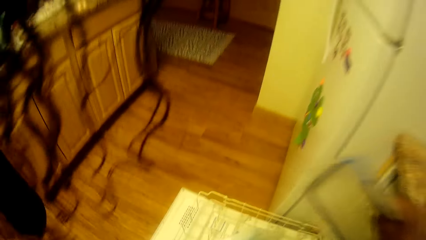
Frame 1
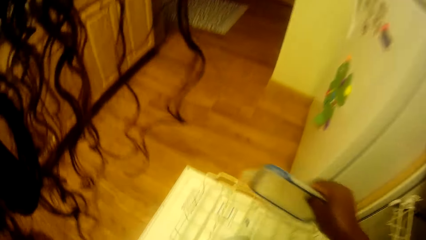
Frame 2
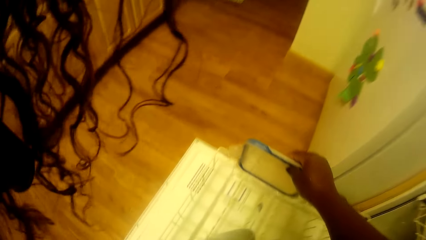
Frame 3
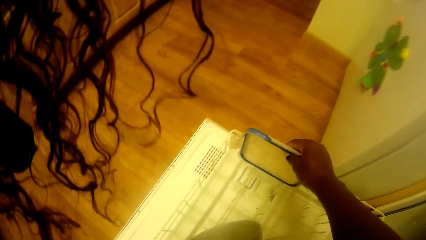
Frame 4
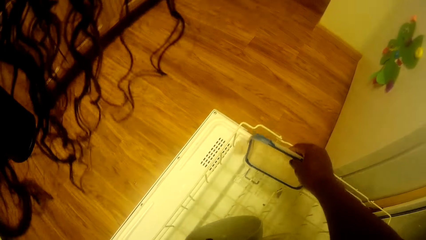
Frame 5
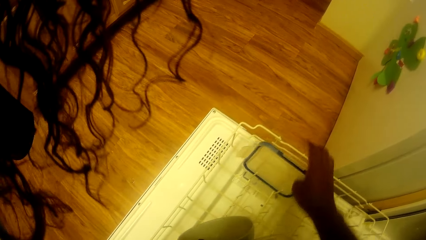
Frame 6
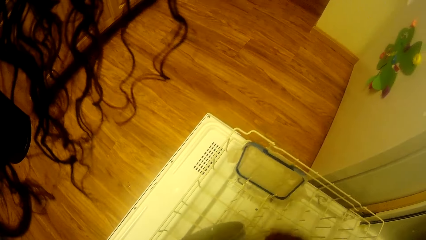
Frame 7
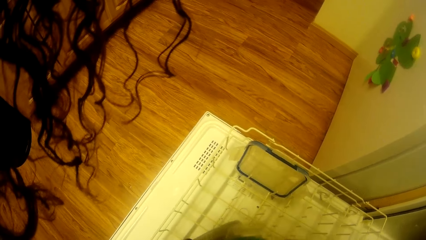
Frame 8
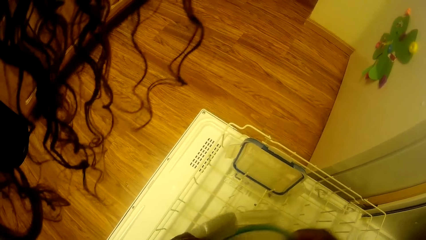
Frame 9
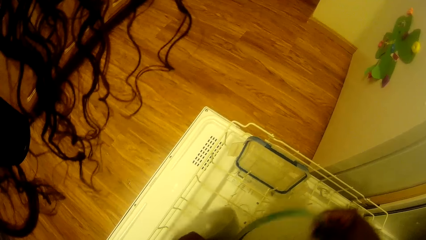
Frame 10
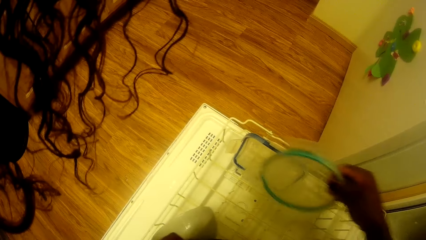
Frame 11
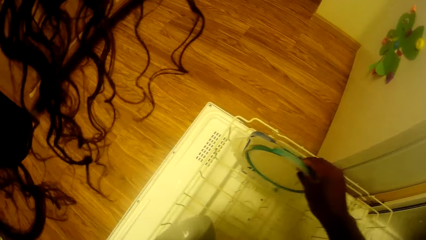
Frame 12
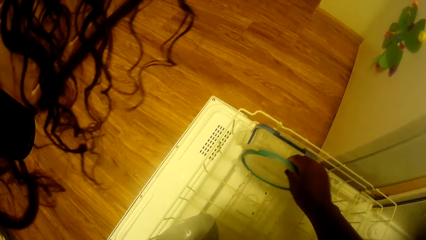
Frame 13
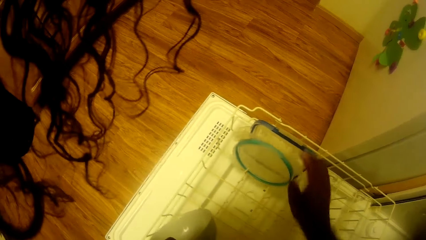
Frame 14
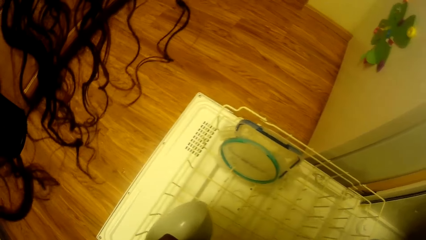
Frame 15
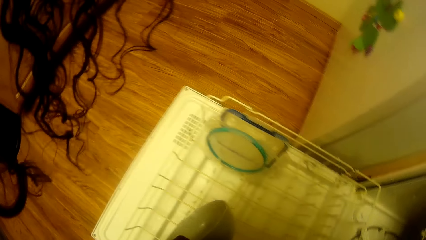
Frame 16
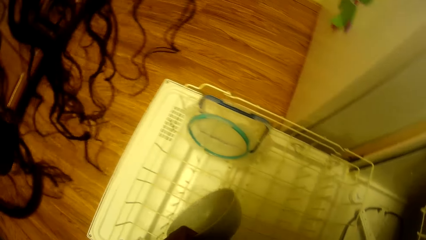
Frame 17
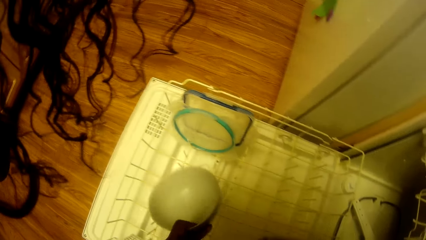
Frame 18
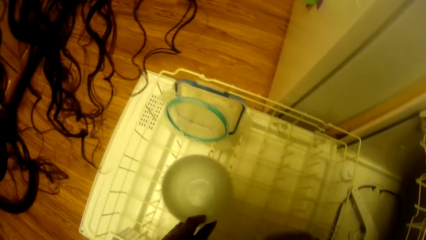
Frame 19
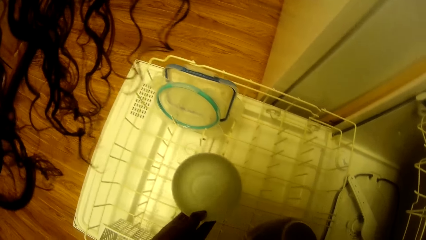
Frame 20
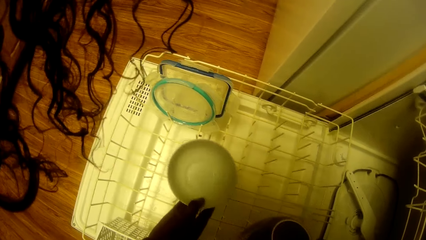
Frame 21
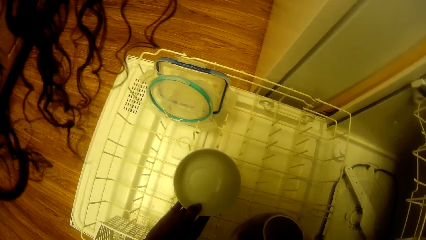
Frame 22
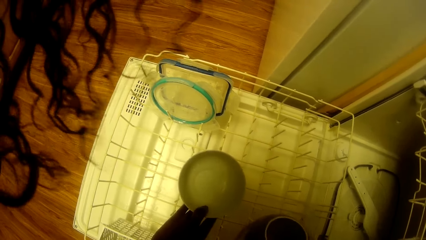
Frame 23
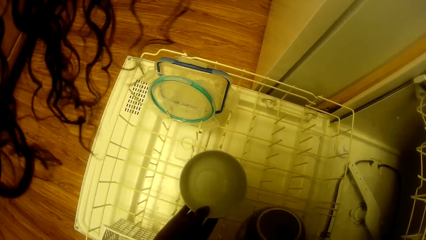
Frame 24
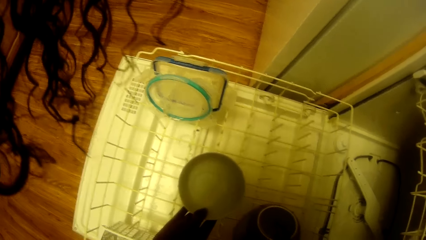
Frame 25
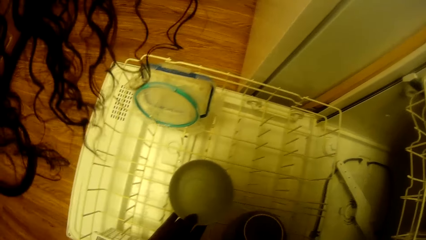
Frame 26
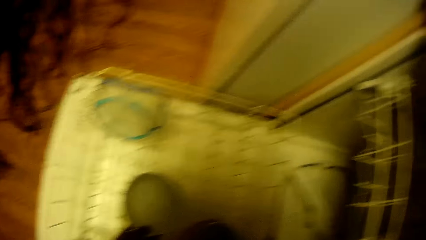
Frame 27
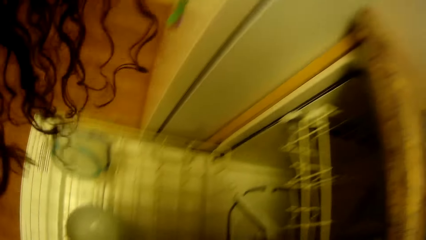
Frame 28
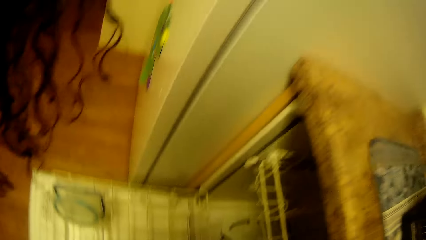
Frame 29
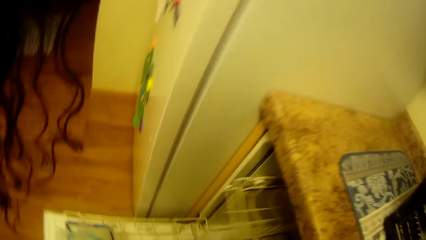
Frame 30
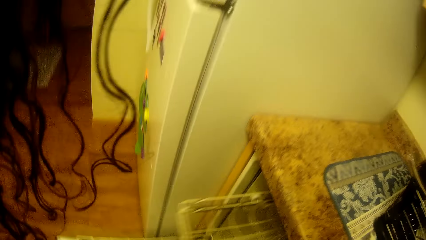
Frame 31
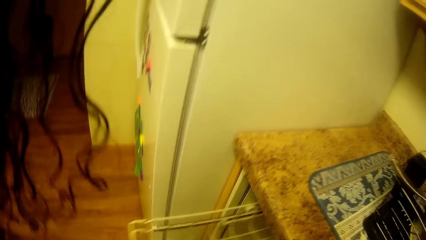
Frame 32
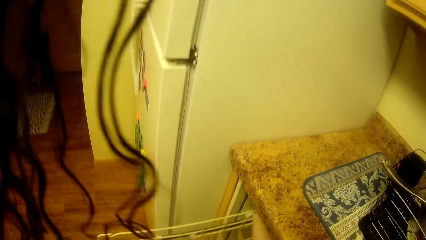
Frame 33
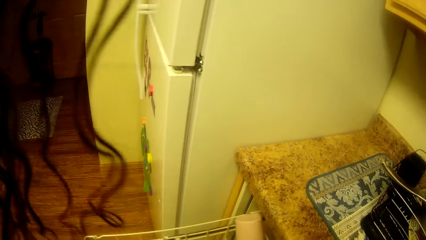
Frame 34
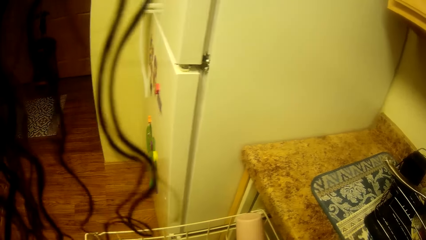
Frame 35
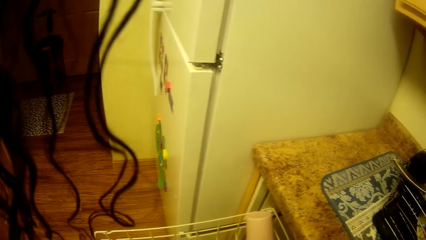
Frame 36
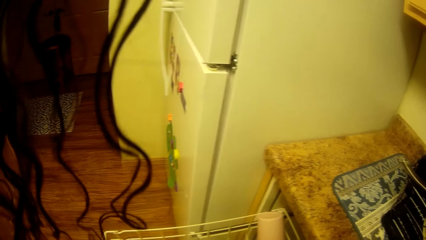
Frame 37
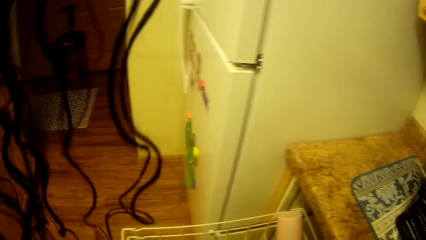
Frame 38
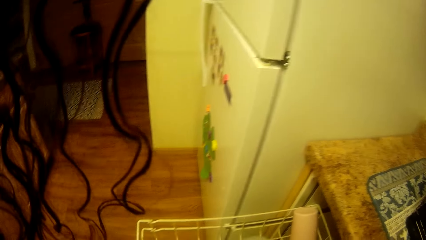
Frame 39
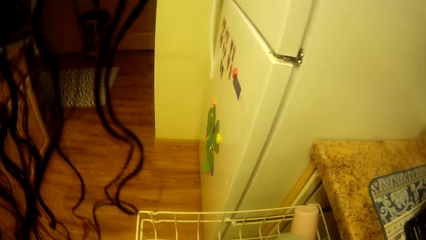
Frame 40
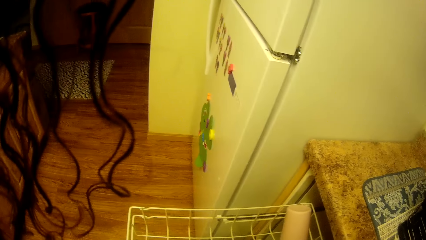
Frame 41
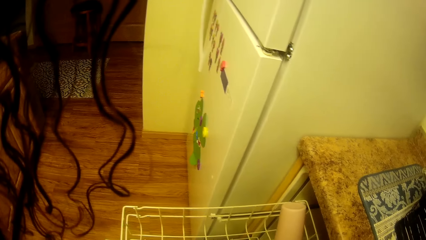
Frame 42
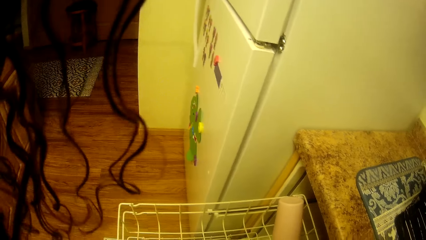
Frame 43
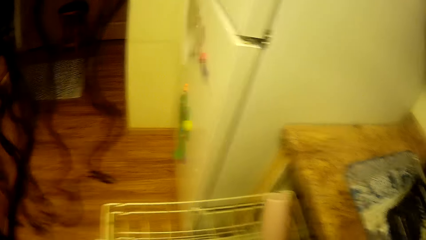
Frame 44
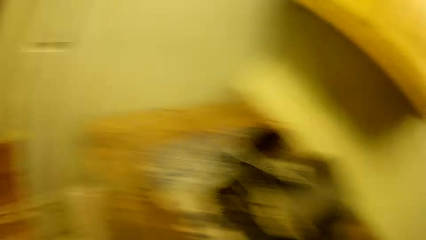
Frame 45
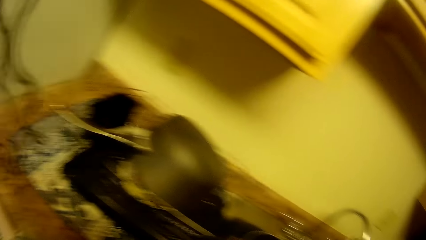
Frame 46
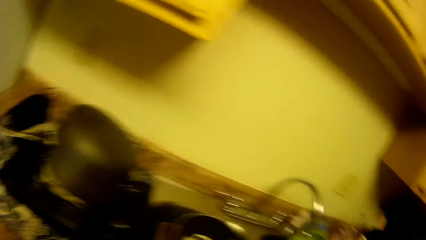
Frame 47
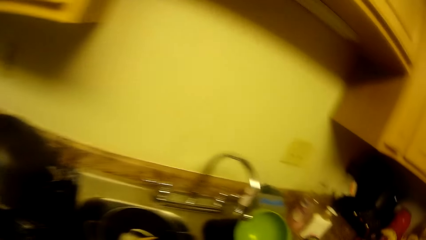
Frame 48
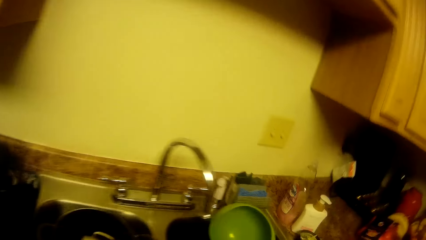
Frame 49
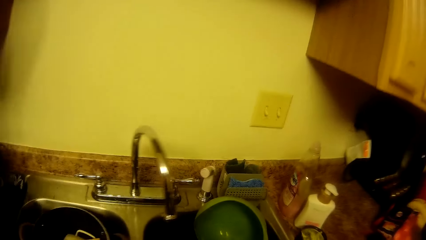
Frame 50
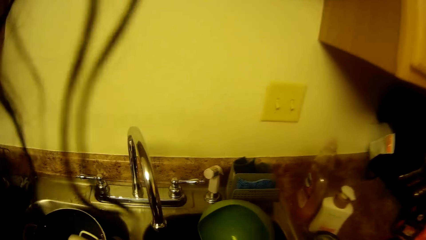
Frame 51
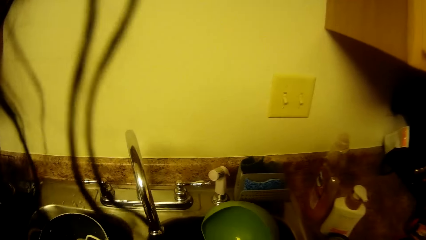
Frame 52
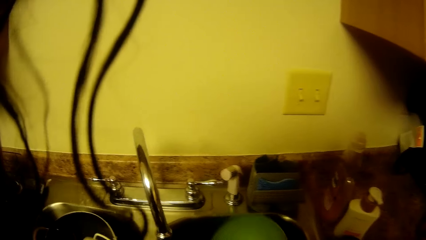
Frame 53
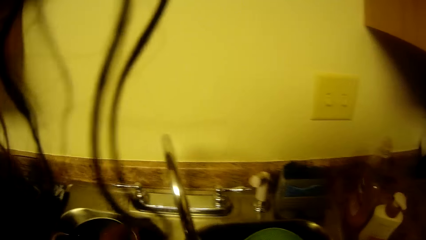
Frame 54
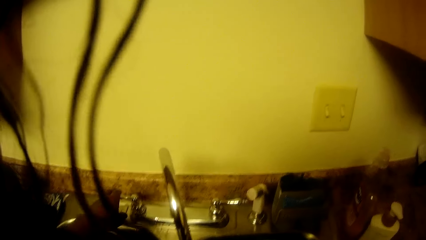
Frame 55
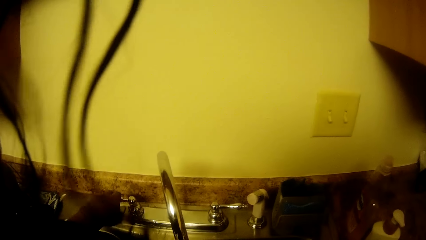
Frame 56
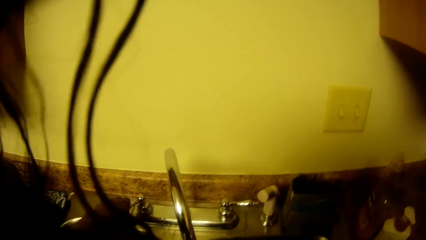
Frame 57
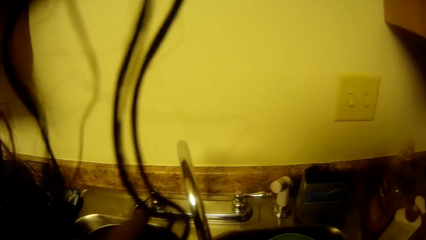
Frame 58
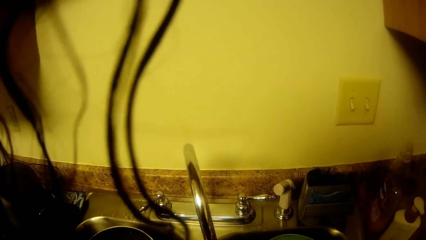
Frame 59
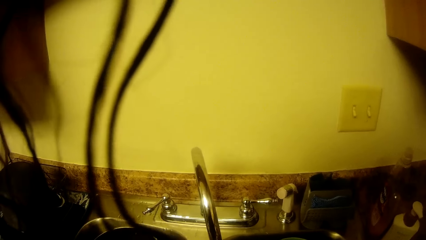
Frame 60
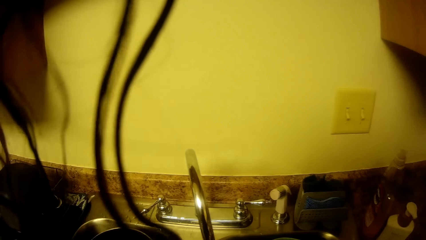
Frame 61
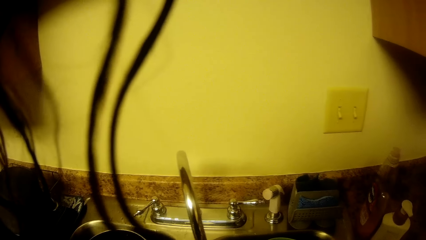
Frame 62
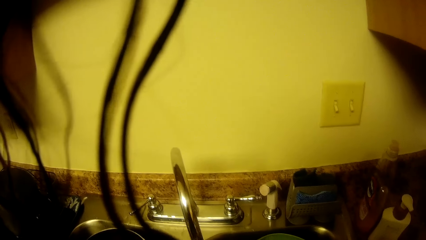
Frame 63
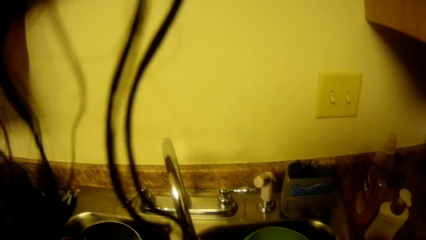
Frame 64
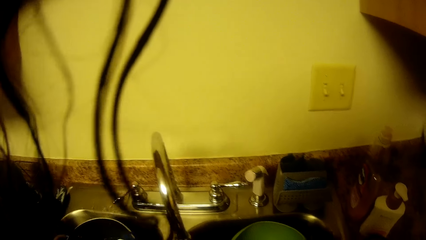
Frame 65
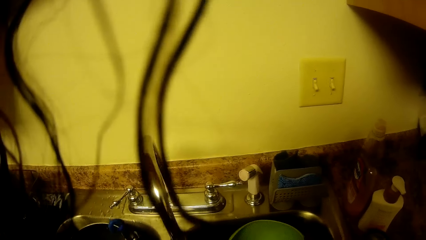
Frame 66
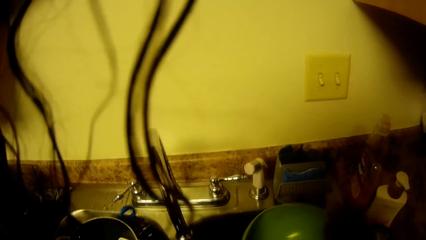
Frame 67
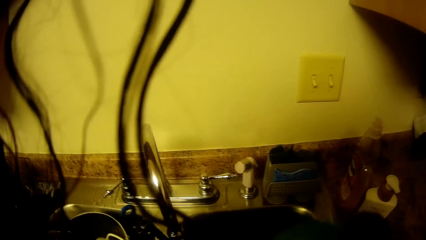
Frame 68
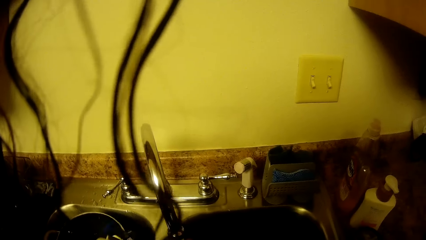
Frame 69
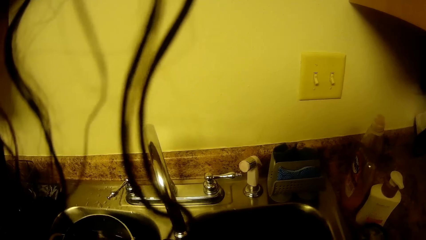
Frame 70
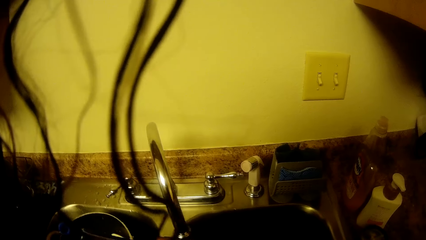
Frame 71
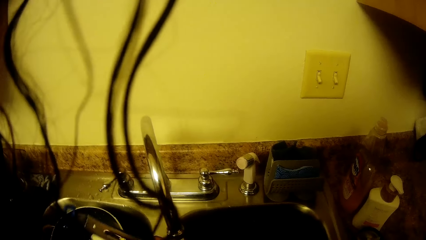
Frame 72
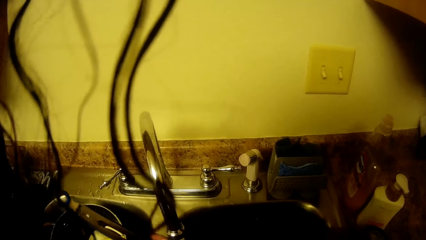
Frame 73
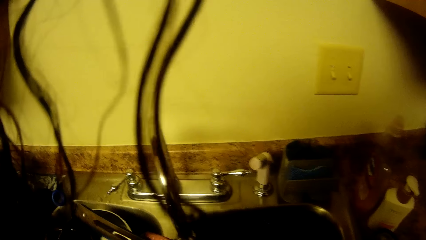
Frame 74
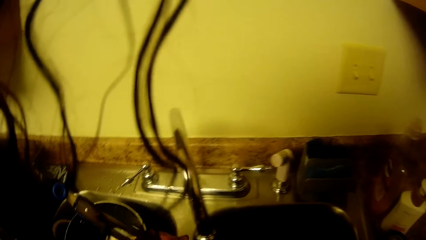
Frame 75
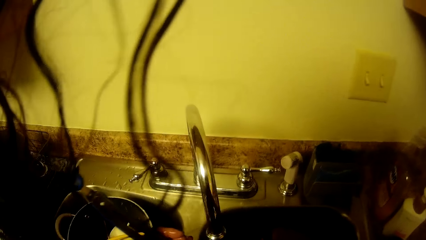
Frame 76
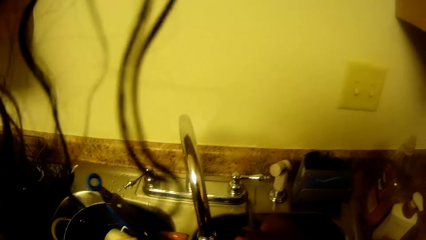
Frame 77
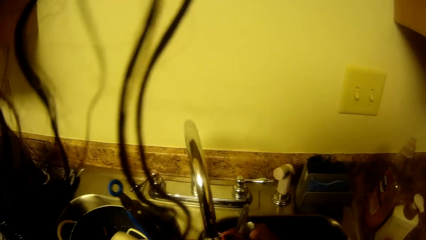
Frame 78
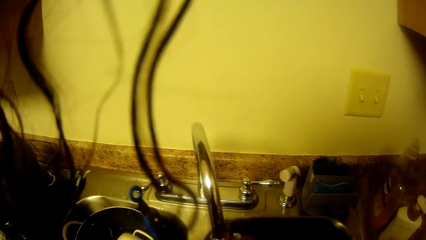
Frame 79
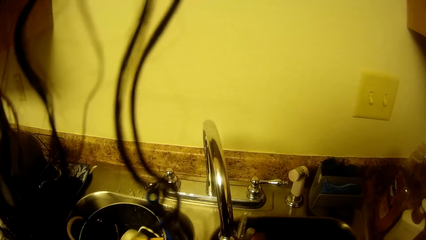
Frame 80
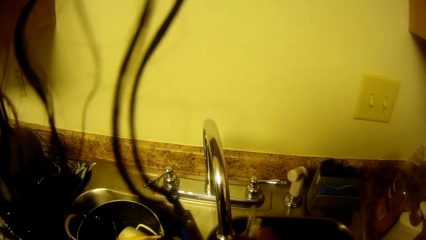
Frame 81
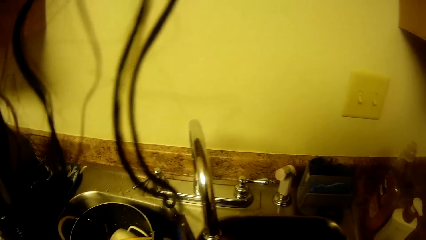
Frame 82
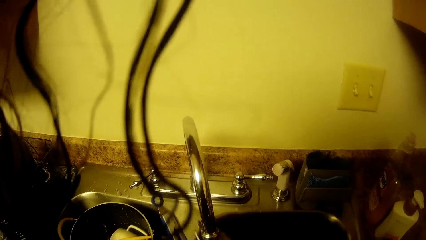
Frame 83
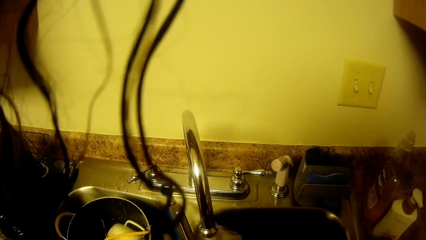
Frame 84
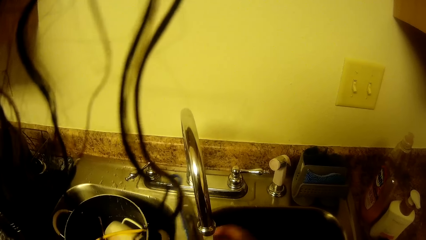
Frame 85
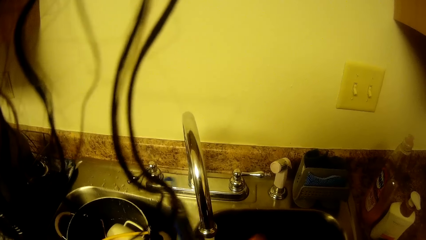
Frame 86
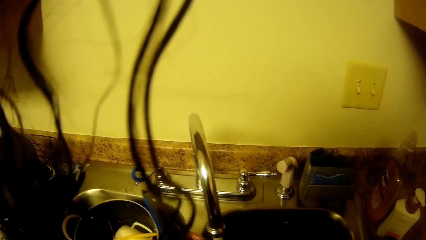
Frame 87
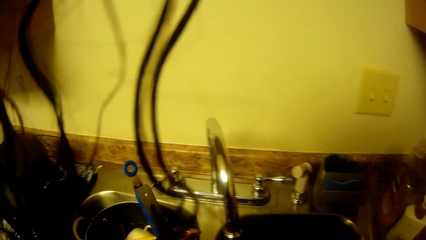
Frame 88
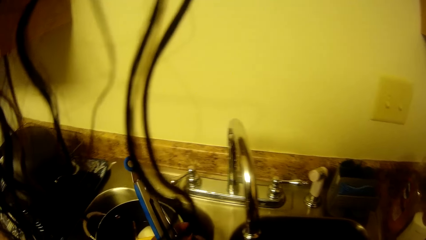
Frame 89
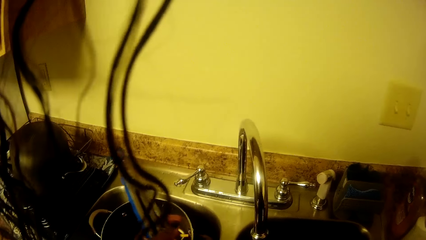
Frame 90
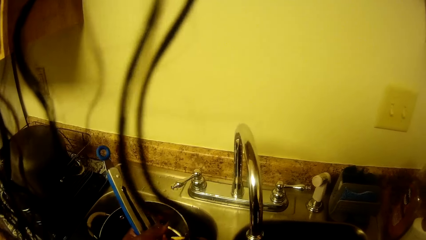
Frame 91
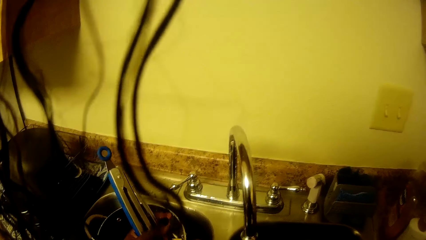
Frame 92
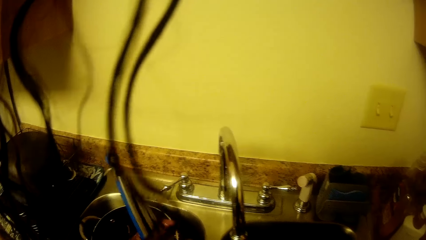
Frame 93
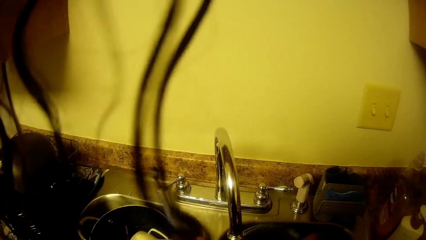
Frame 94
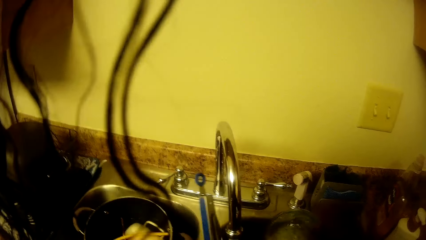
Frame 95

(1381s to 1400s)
The camera wearer arranges the cover and the bowl in the dish washer. She draws out a dish washer tray with her left hand. She stands on the floor. She puts the bowl on the dish washer tray. She washes the utensils in the sink. She moves the bowl in the sink with her right hand. She turns on the sink tap with her left hand. She rinses cutleries and bowls in the sink.
